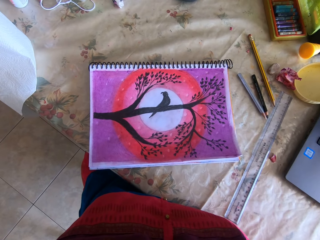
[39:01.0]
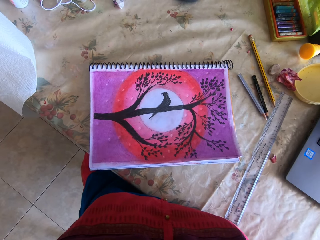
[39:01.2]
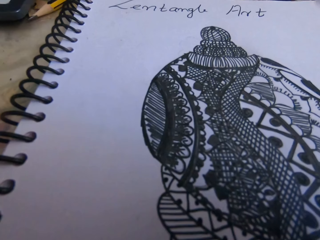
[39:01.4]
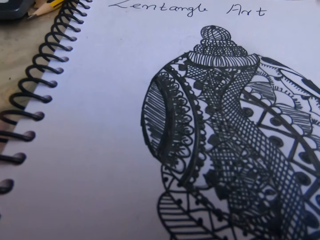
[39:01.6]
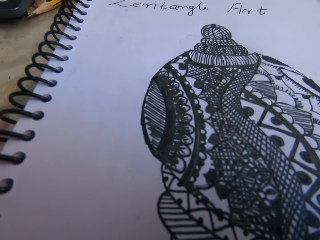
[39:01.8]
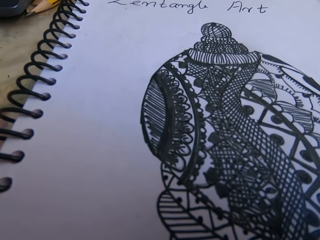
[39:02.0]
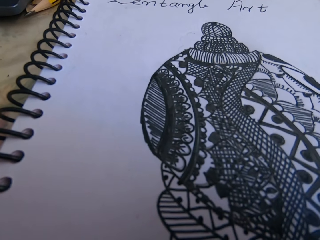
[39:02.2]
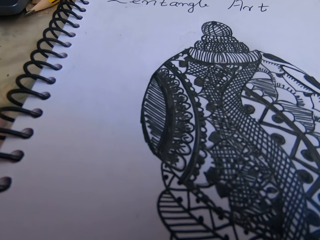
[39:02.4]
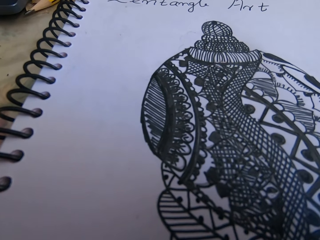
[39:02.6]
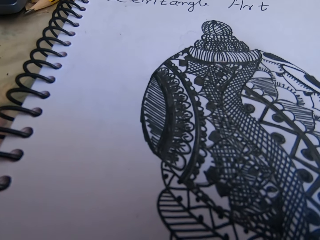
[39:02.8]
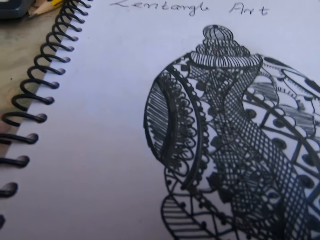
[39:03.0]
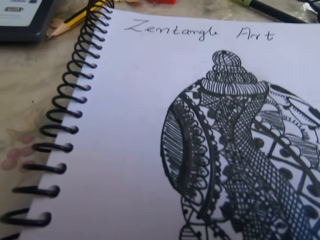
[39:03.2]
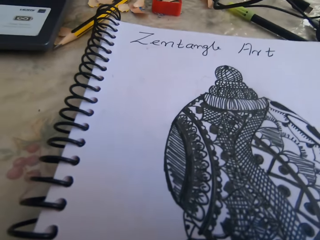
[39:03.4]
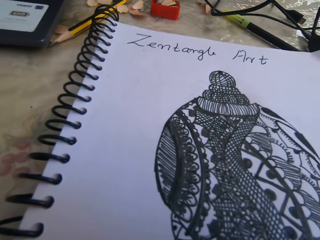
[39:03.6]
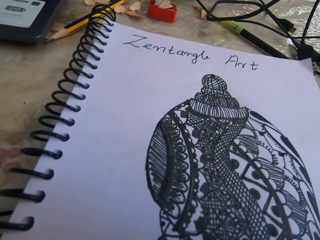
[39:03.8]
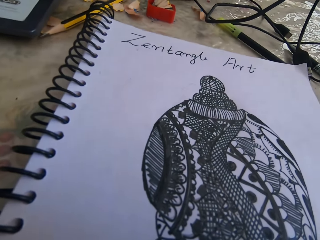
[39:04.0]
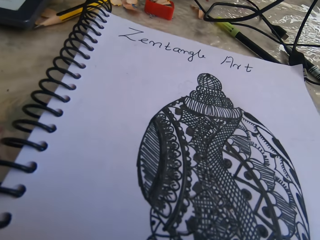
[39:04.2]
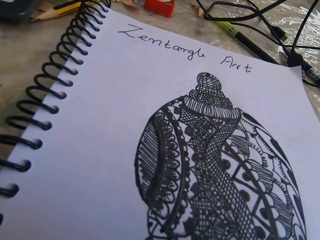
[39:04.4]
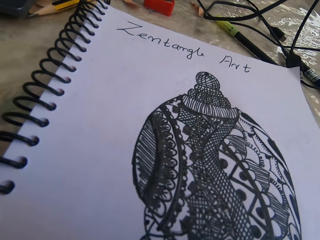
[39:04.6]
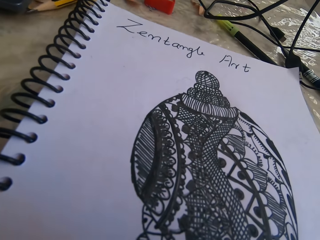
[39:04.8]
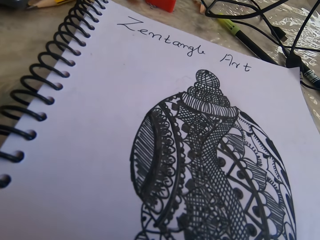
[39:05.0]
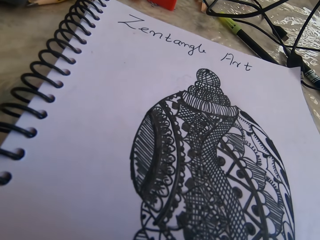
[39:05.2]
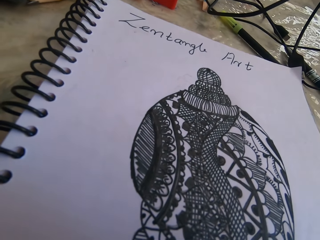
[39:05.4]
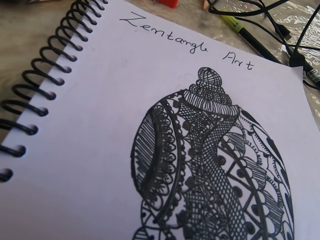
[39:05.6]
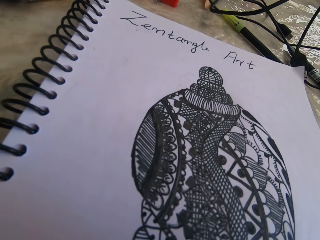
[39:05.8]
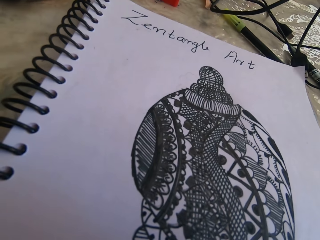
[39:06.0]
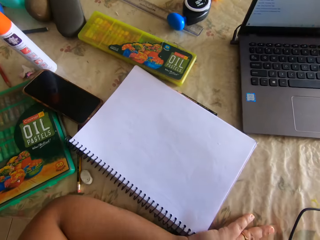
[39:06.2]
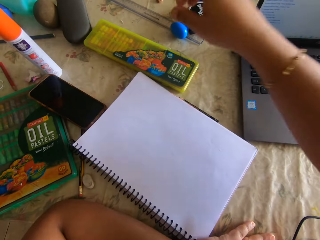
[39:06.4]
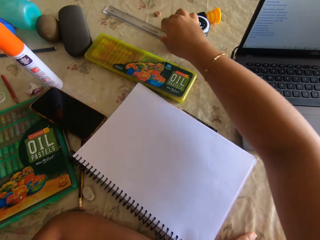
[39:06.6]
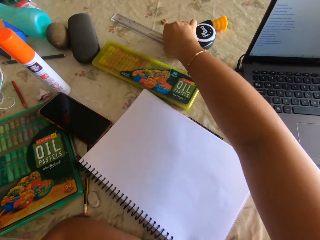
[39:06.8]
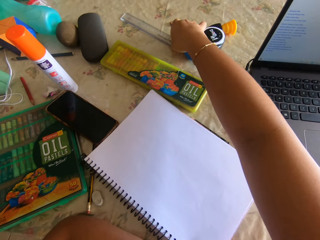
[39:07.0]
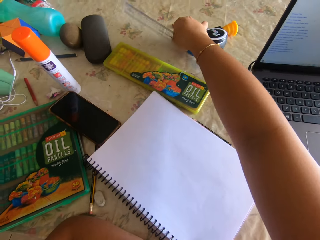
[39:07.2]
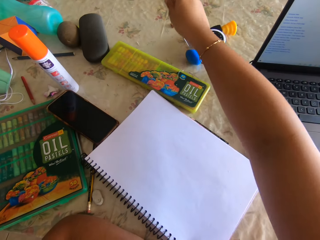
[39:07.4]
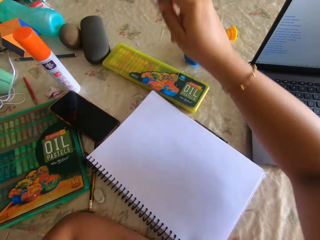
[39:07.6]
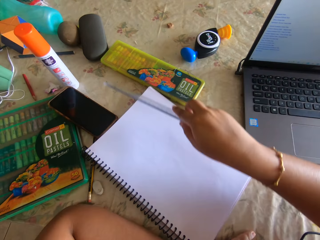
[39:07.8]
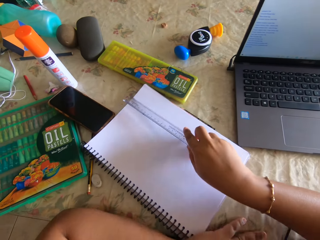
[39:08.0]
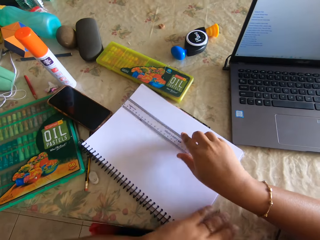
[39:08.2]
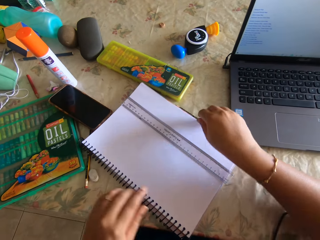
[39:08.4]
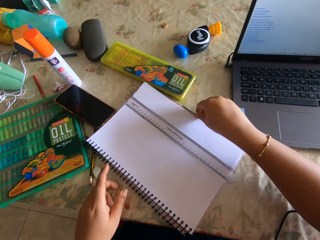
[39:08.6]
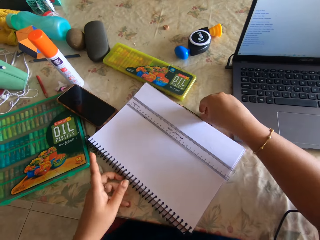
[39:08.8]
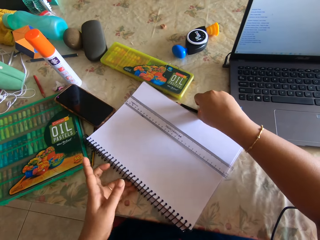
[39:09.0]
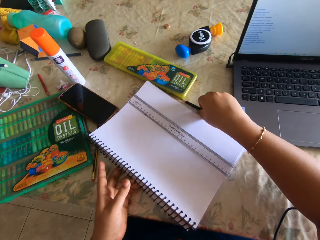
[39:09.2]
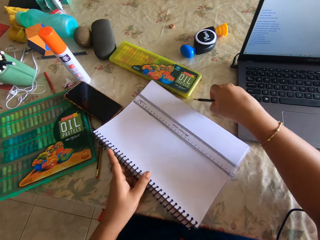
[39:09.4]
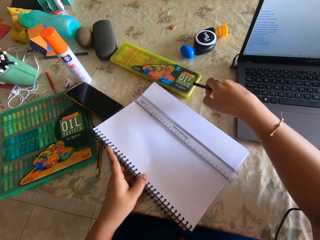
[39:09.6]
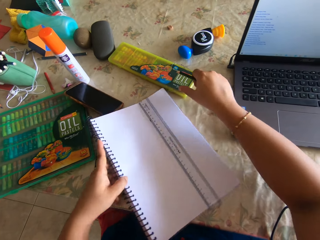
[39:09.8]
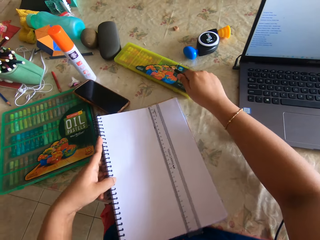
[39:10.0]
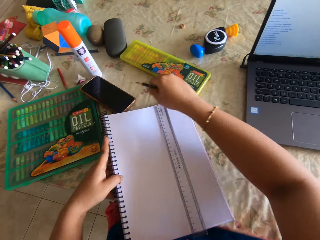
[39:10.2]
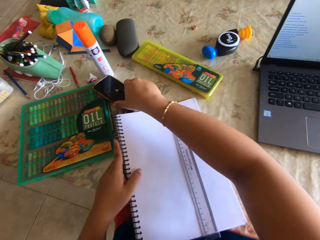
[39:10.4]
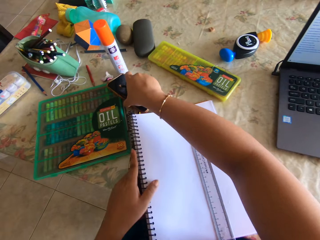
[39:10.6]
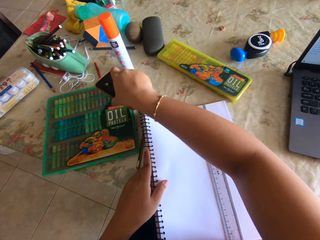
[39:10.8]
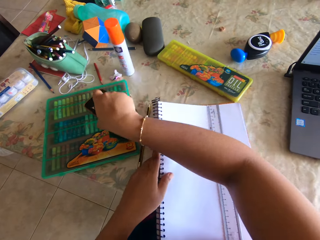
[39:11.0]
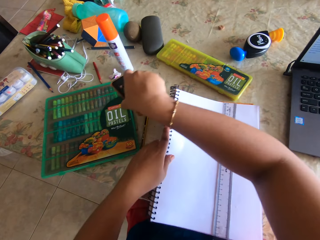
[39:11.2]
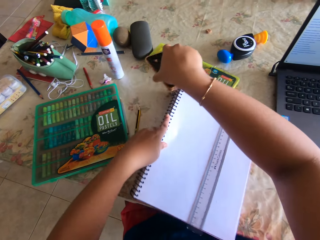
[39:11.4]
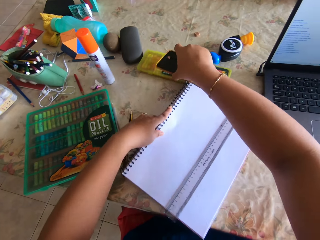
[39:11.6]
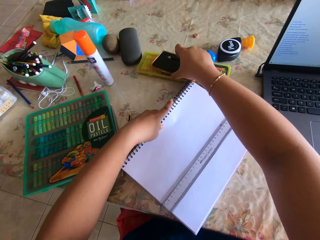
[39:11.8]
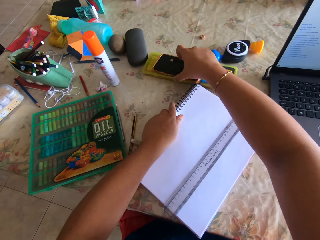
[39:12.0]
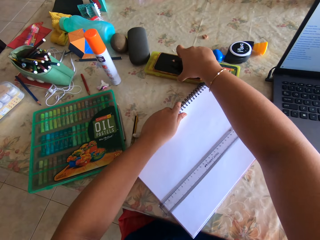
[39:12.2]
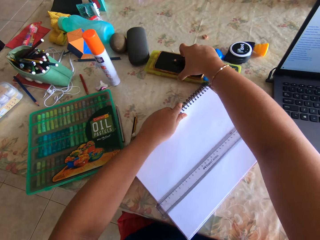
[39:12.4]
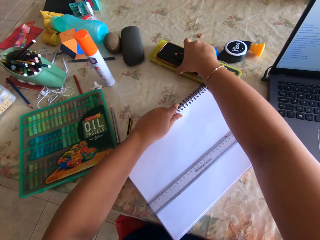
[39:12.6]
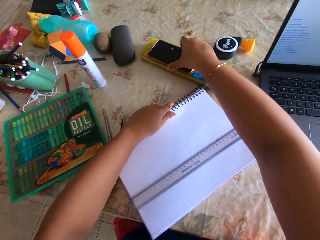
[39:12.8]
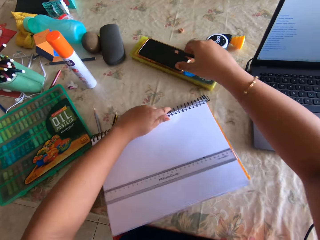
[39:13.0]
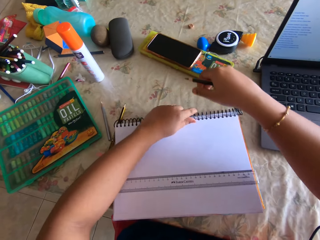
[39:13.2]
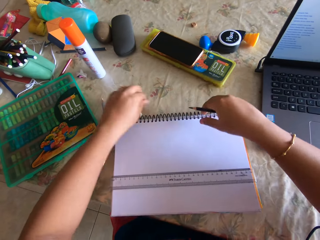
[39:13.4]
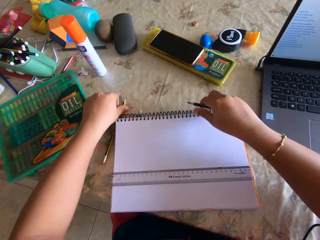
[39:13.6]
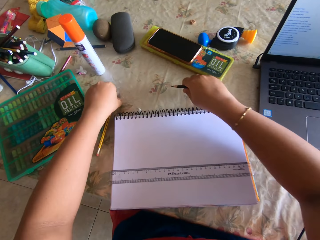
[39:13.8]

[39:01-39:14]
The camera wearer picks up the ruler from the table. They put the ruler on the table. They pick up a pencil from the table. They touch the phone. They put the phone on the crayon tray.

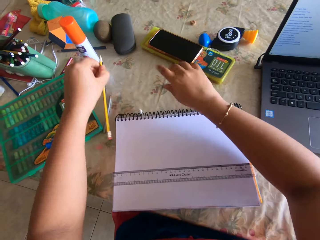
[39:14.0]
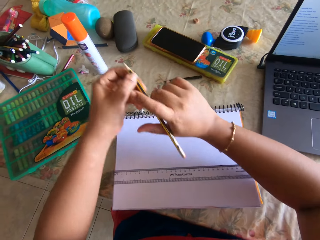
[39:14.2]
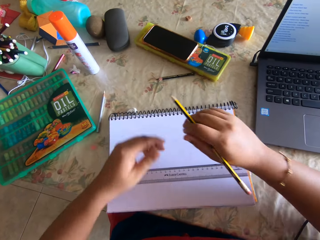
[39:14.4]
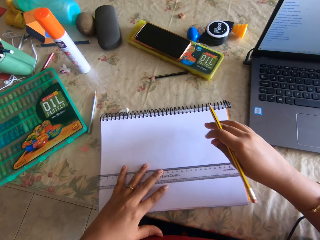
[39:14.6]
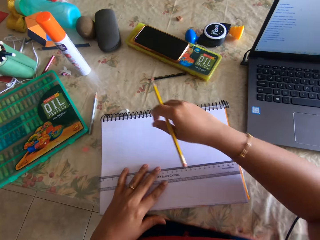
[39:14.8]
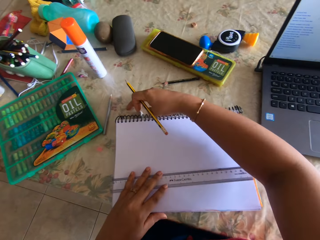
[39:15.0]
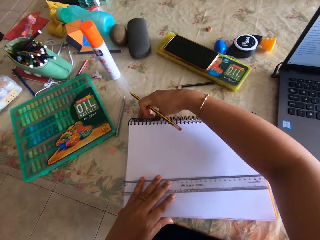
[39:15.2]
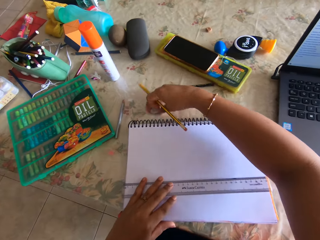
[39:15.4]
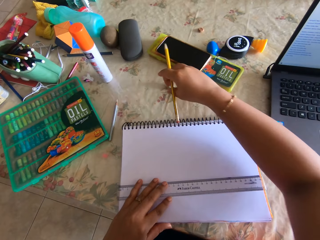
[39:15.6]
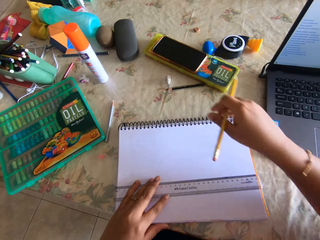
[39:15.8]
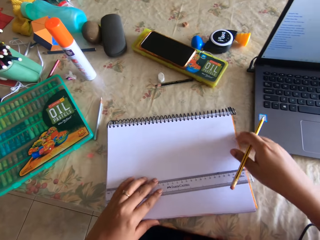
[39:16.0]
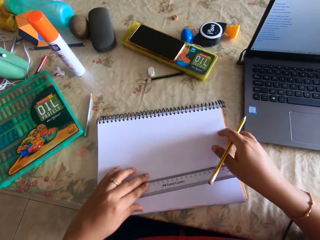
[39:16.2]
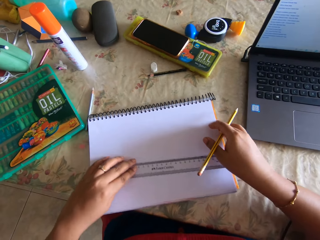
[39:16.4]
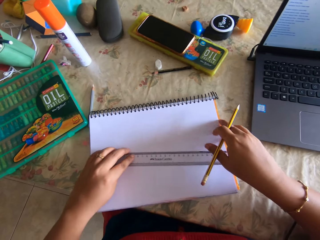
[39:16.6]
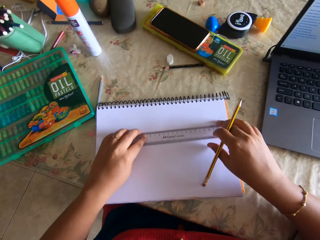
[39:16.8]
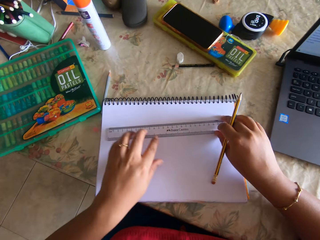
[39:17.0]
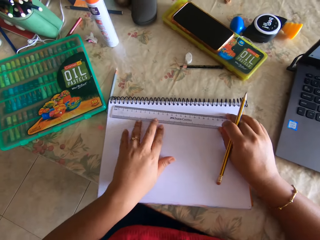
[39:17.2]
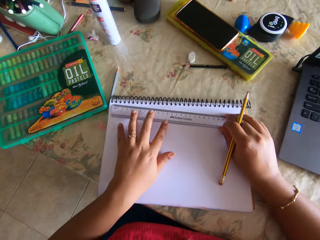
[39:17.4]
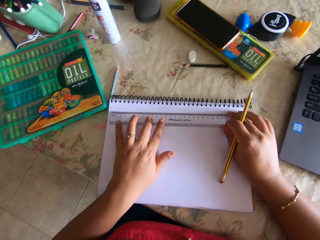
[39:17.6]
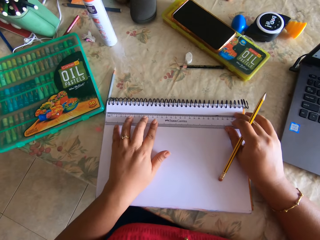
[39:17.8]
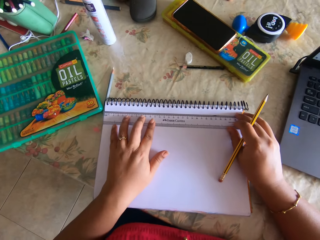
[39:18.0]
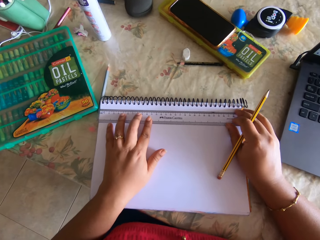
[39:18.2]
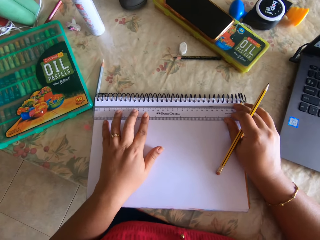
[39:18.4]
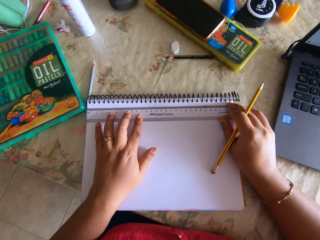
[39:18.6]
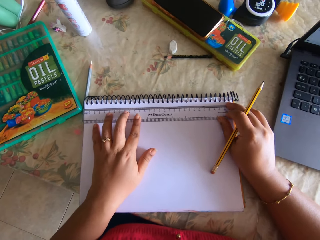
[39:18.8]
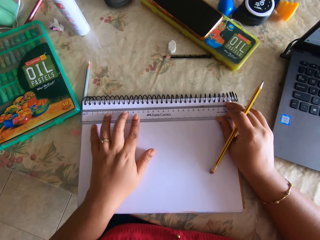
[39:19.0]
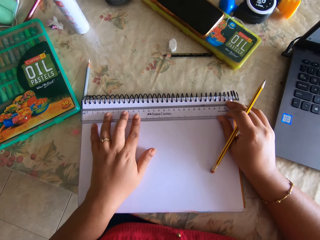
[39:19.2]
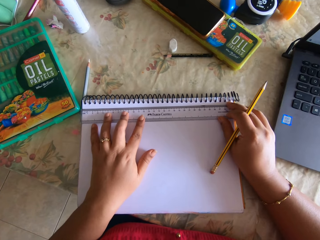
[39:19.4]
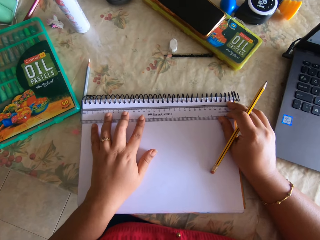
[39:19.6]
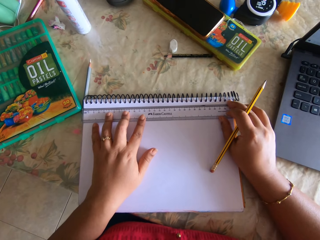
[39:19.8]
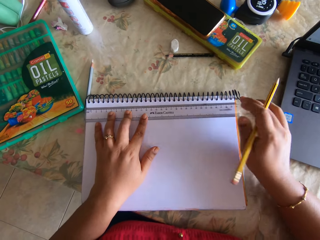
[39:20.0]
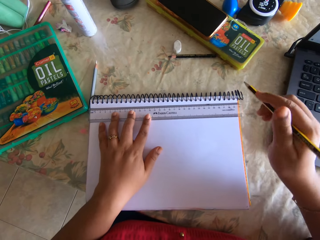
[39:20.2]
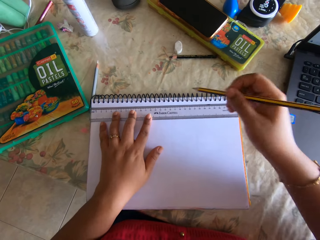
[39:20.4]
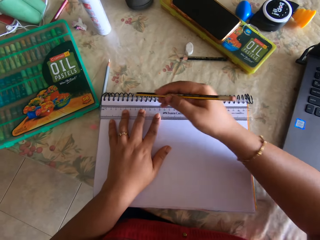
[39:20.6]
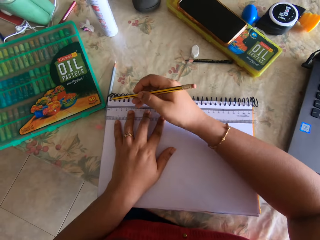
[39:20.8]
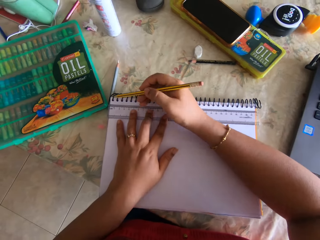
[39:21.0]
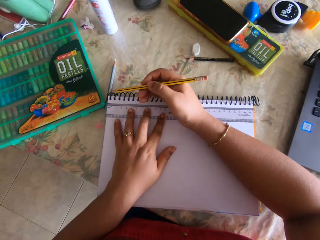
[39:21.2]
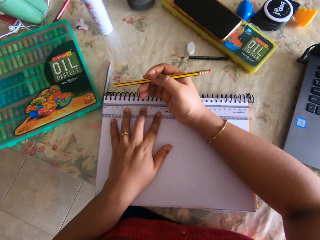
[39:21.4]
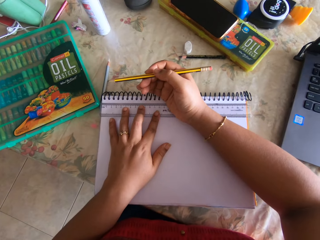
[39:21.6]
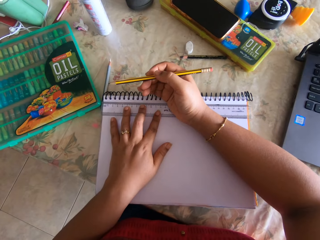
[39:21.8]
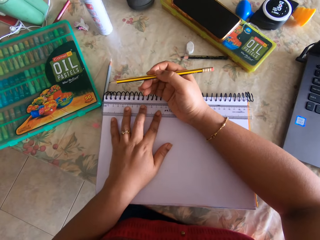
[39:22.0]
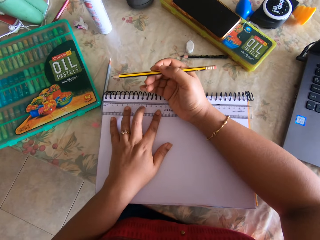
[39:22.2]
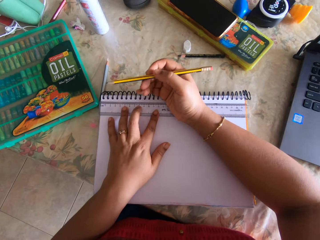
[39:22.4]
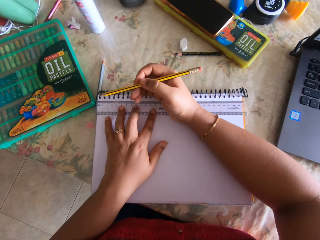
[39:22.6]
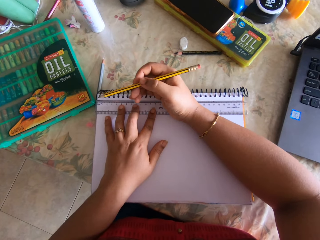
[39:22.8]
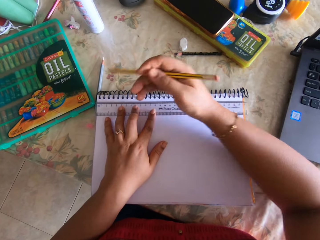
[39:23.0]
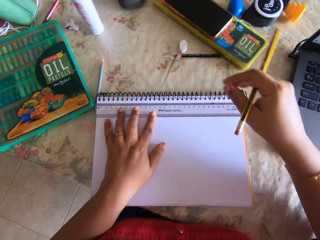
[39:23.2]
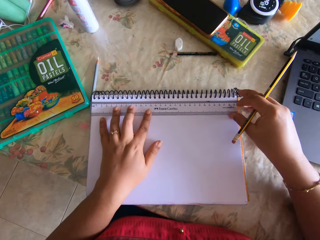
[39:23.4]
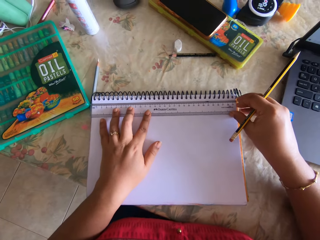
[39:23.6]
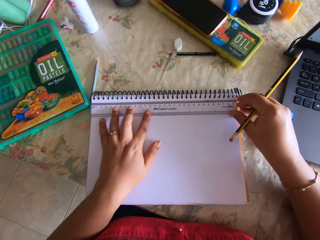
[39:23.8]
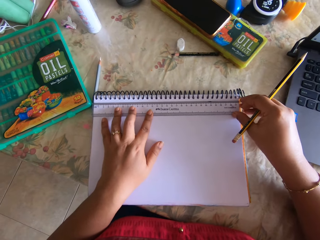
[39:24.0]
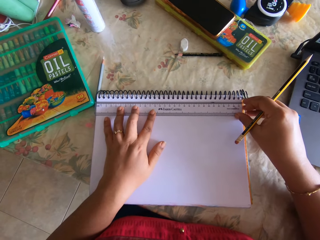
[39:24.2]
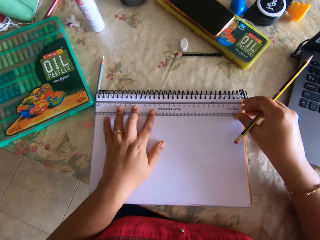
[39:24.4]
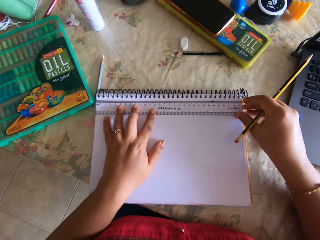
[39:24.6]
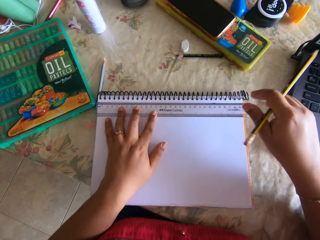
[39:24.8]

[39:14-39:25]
The camera wearer picks up a pencil from the table. They pick up the eraser from the table. They throw the eraser on the table.
